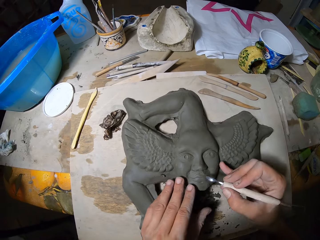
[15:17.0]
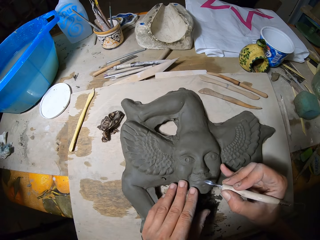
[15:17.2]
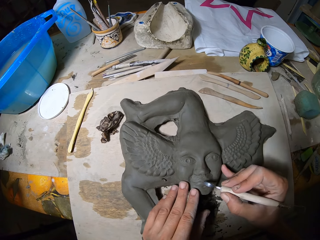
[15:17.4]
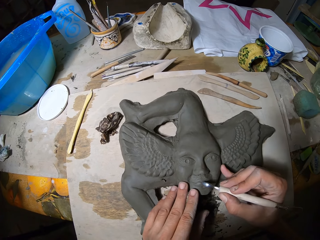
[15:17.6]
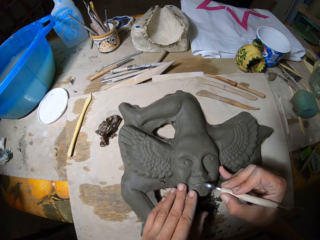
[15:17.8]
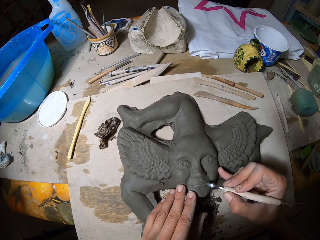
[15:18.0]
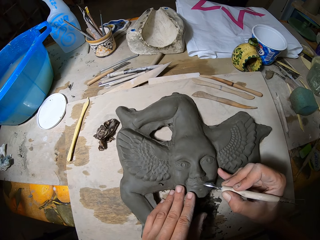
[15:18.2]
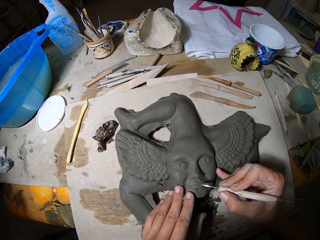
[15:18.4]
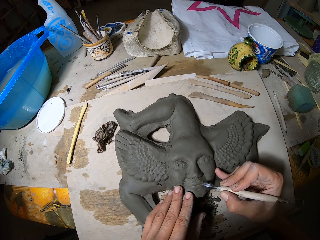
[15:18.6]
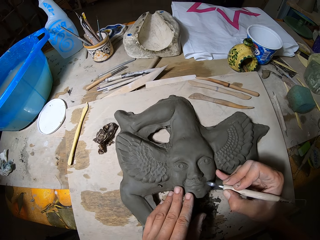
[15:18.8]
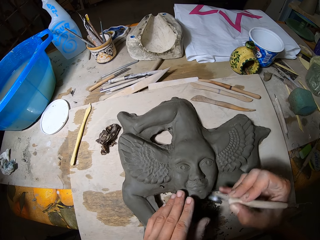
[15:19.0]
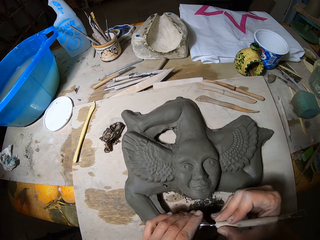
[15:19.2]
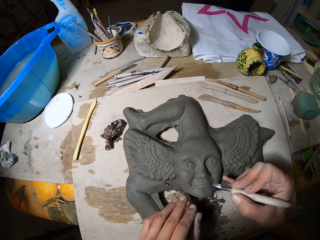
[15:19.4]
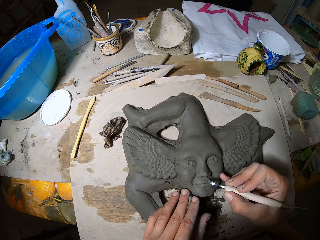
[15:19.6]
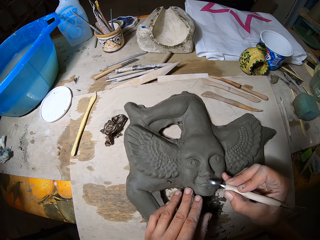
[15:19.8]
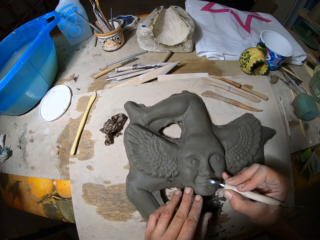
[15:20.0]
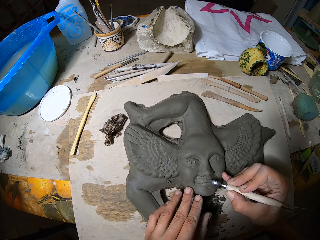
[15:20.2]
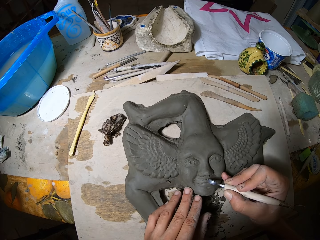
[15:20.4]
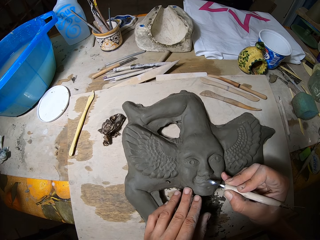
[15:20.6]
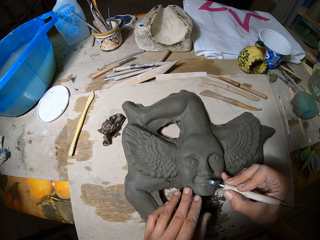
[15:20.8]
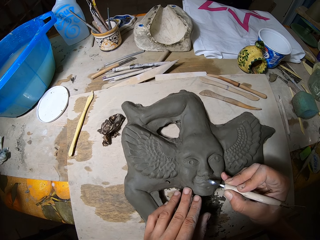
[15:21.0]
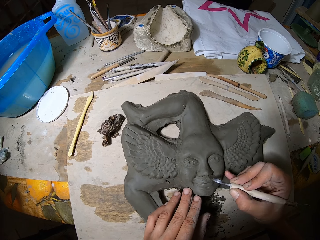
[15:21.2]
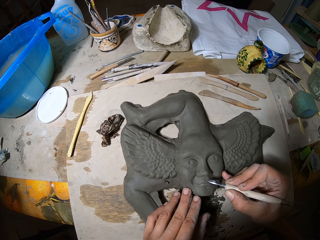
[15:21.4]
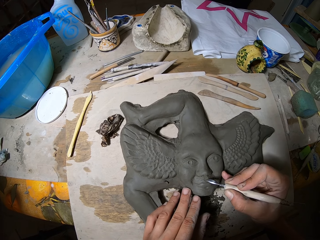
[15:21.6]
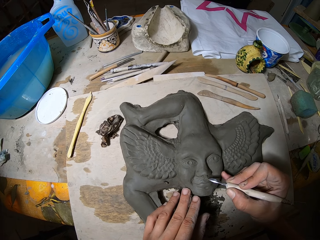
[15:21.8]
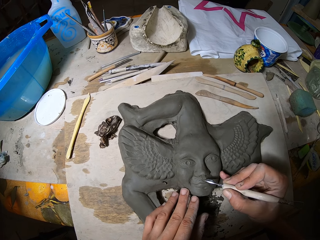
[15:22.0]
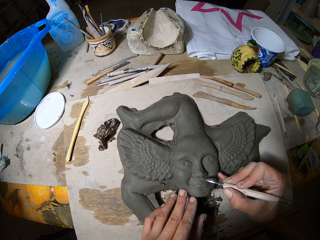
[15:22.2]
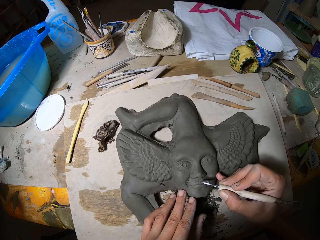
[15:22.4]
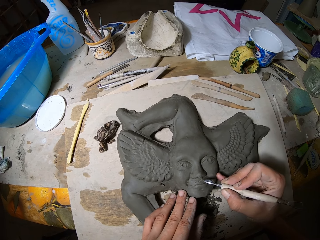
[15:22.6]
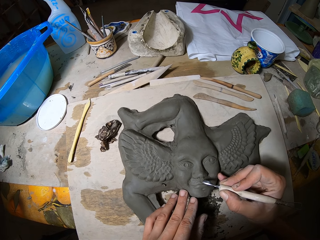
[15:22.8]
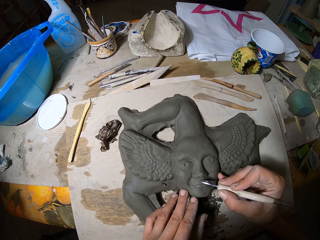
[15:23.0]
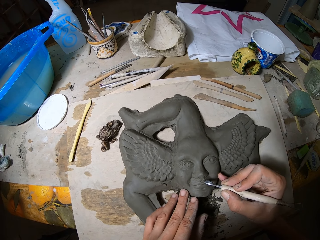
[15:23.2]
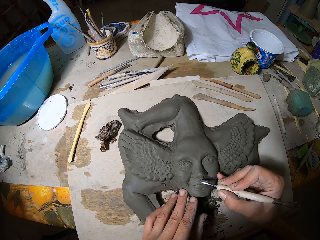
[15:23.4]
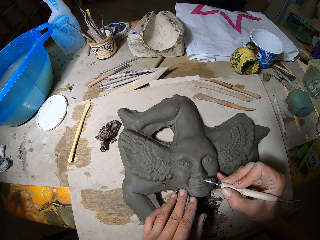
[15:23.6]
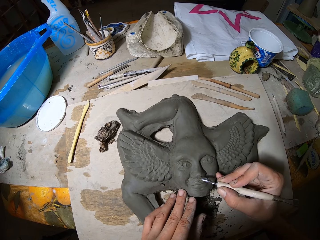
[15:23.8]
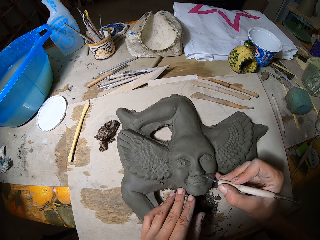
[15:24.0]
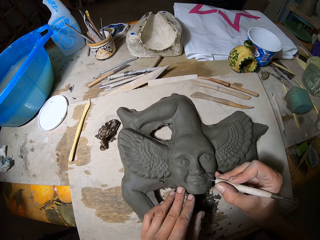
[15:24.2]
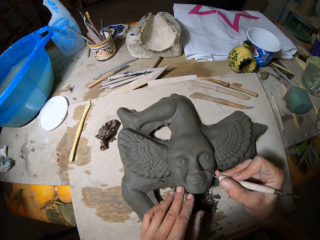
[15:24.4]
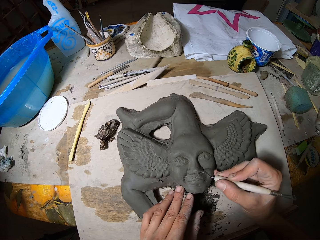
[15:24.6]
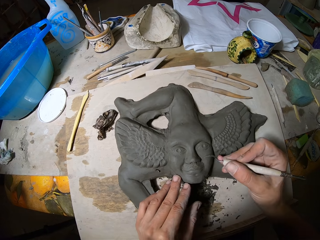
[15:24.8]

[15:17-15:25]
The camera wearer shapes the sculpture with a tool. They wipe the tool with the left hand. They shape the sculpture with the tool.

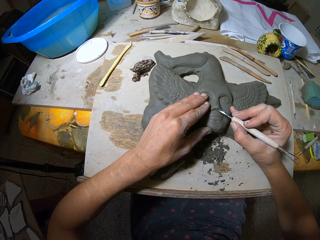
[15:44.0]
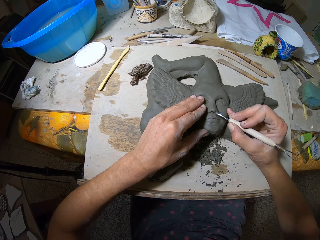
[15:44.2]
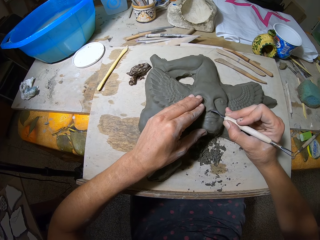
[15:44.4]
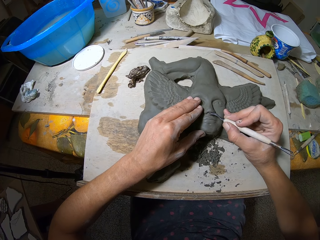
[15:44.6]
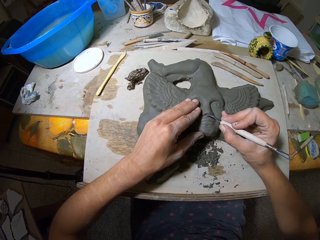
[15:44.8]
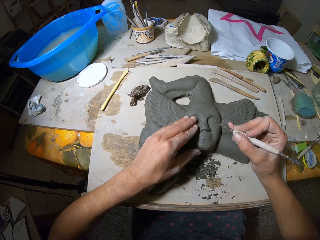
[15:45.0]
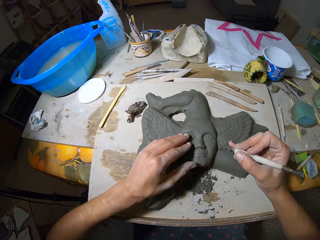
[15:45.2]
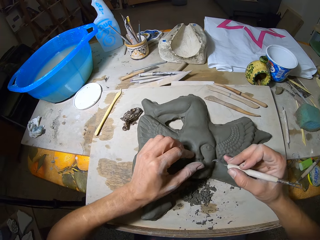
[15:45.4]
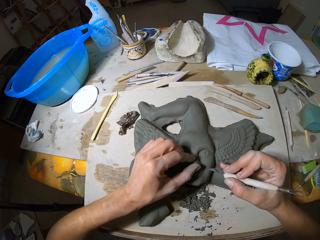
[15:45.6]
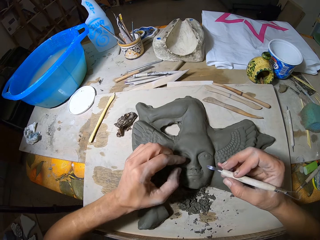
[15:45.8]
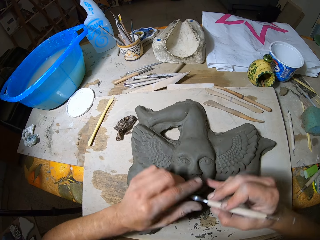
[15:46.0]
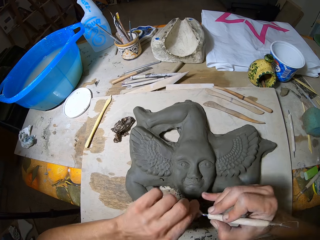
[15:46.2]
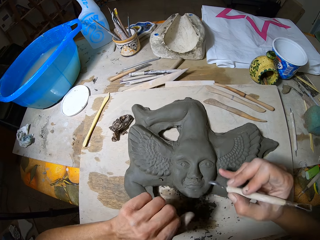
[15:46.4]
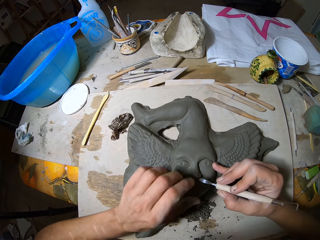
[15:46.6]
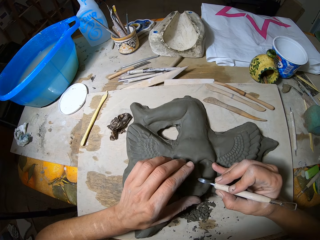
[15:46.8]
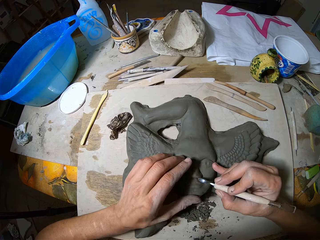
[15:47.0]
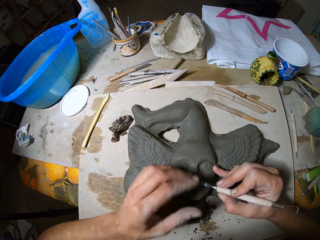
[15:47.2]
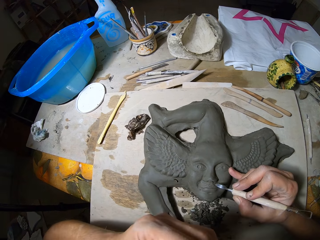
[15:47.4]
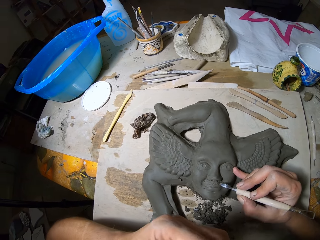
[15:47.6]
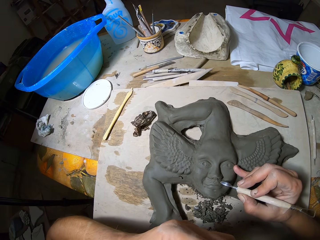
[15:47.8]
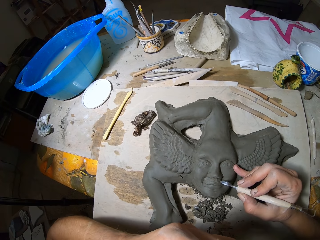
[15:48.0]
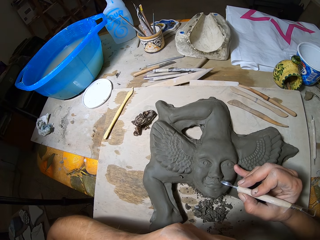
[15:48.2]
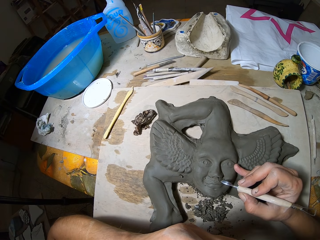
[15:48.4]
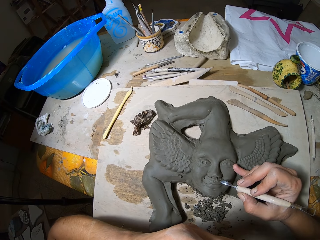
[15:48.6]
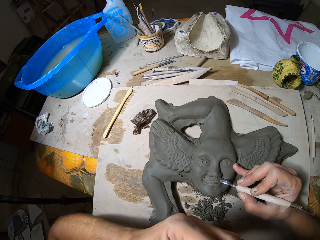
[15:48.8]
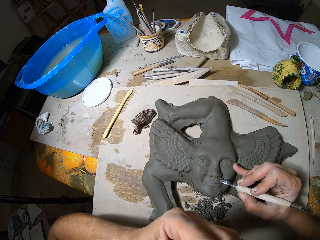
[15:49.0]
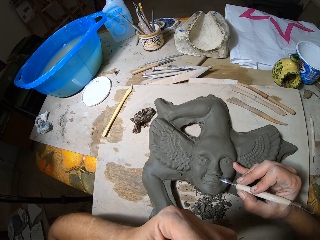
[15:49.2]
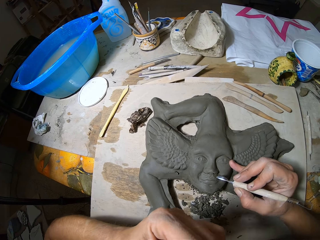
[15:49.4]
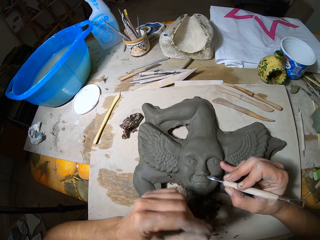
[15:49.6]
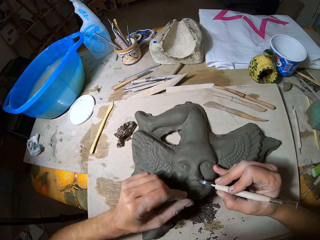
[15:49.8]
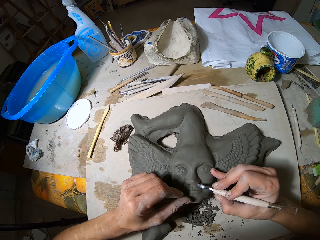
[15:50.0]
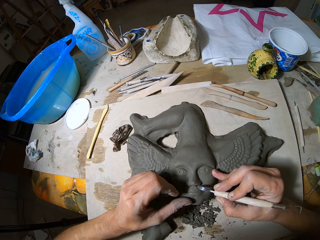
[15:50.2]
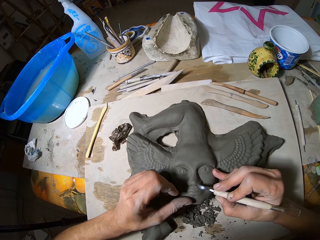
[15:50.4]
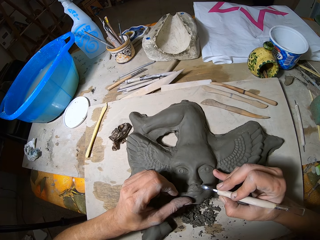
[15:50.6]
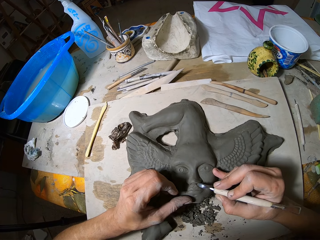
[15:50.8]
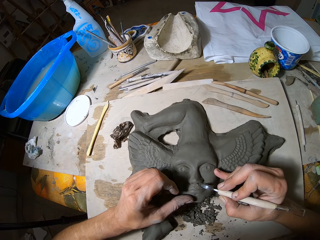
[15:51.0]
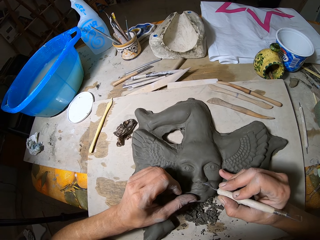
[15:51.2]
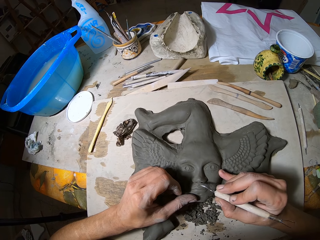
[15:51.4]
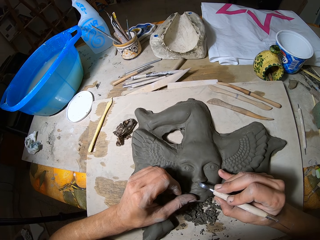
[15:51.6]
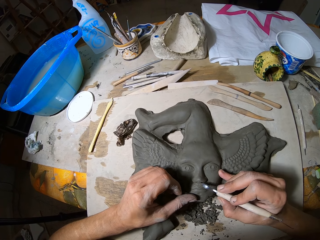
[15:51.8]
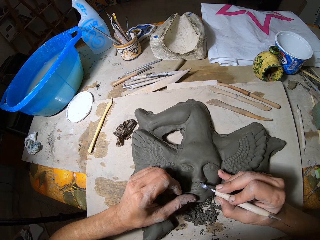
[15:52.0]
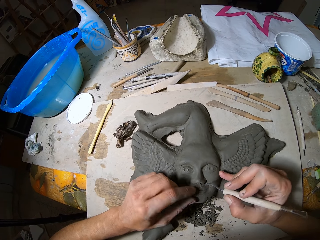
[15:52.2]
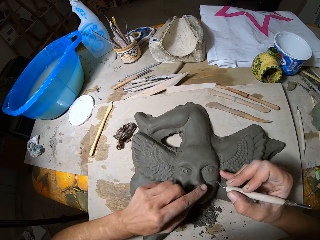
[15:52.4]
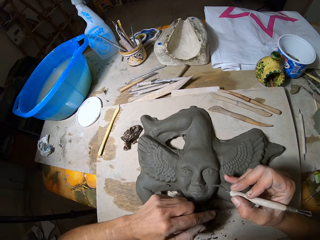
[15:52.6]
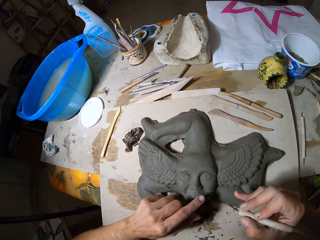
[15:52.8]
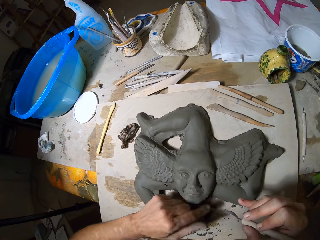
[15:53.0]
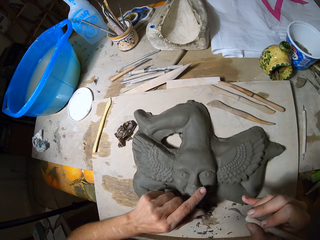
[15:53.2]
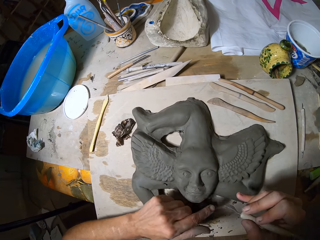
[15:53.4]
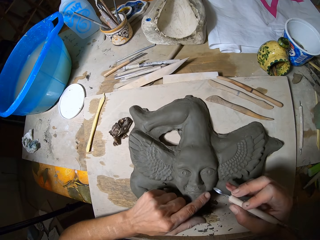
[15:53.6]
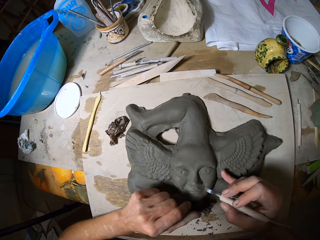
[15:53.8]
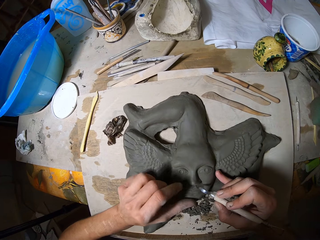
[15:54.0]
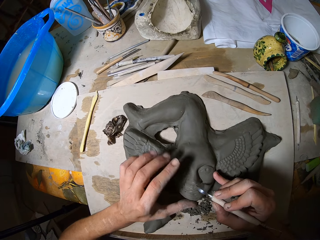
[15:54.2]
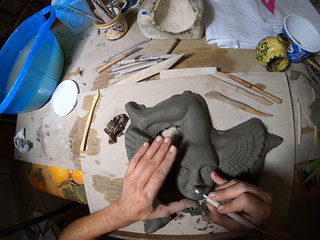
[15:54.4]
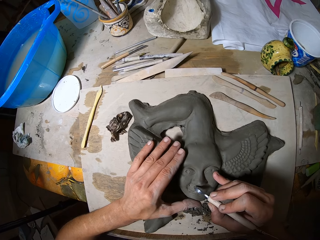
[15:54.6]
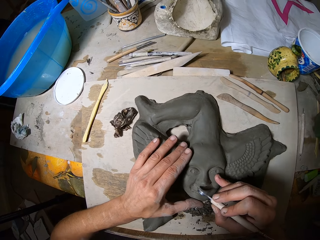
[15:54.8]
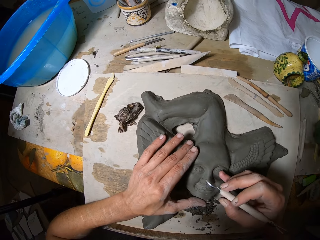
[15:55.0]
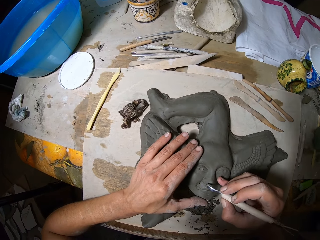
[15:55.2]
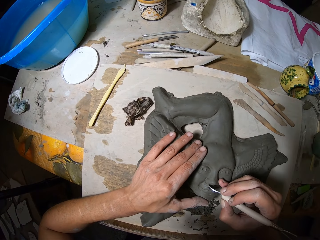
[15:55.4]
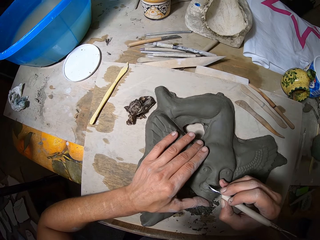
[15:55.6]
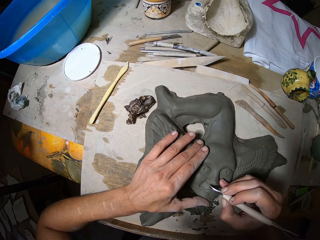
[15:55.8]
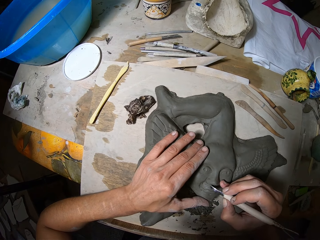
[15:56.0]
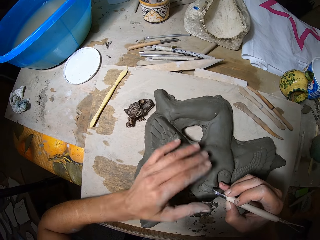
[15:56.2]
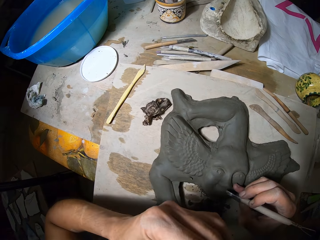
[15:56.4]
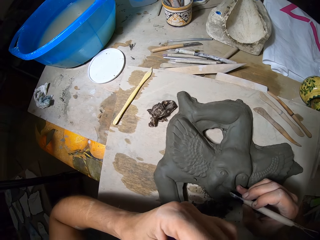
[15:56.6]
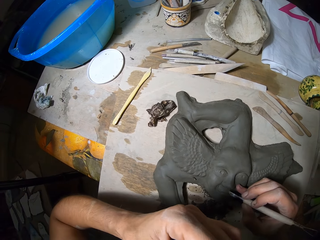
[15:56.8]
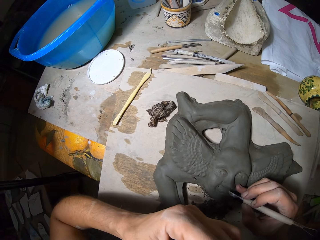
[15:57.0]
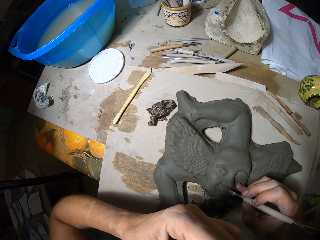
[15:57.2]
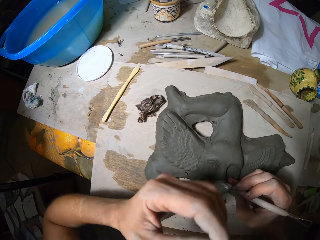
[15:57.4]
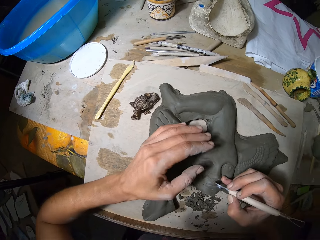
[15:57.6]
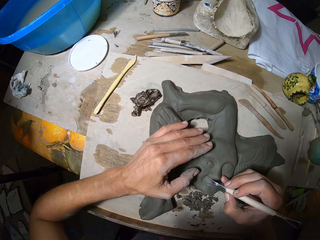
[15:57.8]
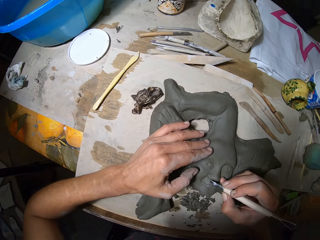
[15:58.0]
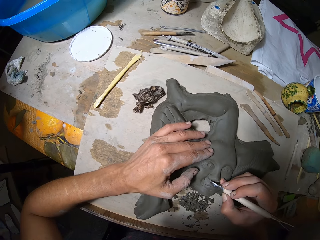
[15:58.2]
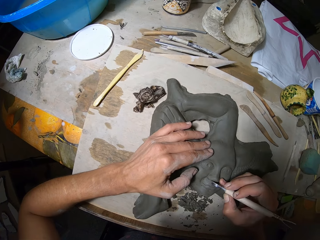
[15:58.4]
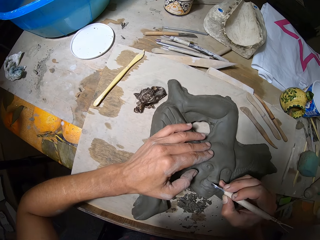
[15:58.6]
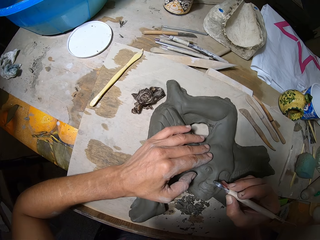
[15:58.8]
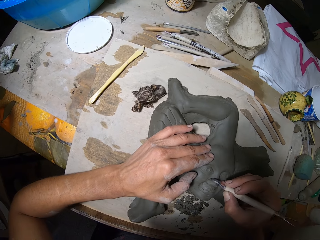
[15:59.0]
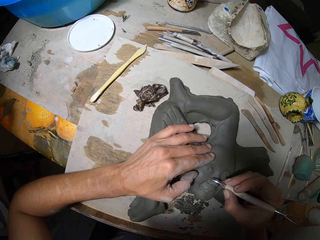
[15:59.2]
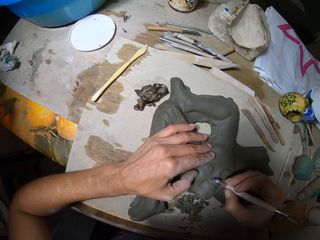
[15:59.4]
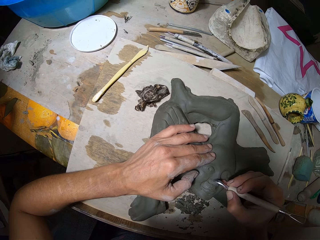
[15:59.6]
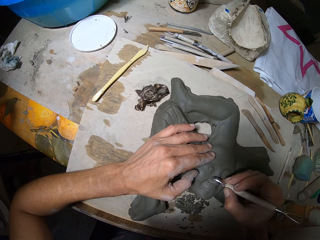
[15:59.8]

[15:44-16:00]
The camera wearer holds a tool. They wipe the sculpture. They wipe the tool with the left hand. They shape the sculpture with the tool. They touch the face. They hold the tool. They shape the sculpture with the tool. They wipe the sculpture. They hold the tool. They shape the sculpture with the tool. They touch the face. They hold the tool. They shape the sculpture with the tool.
